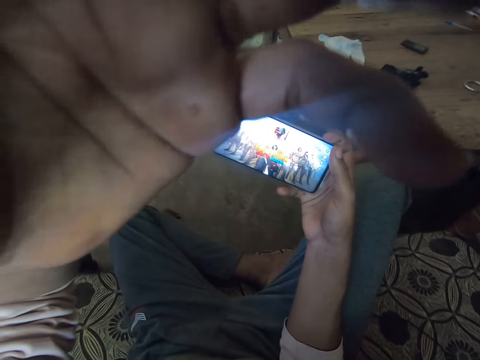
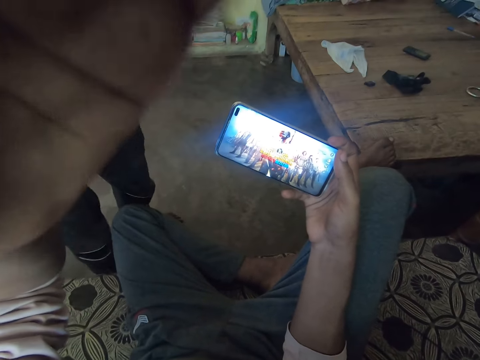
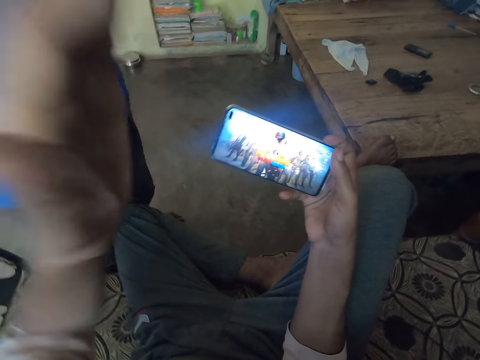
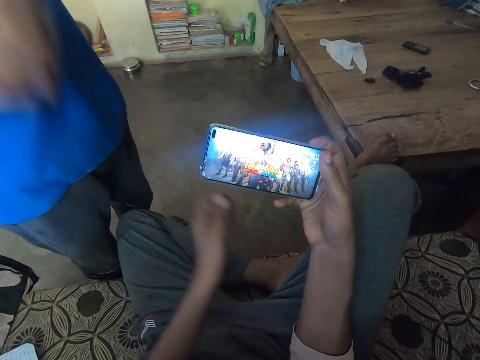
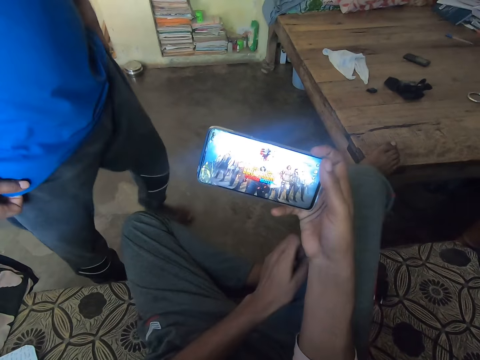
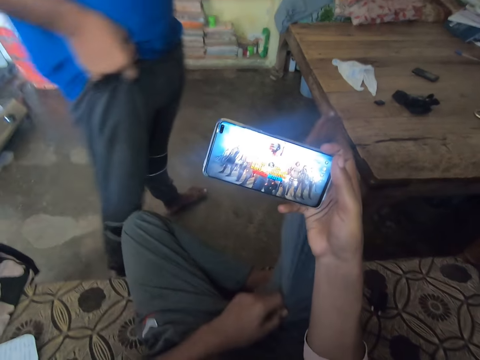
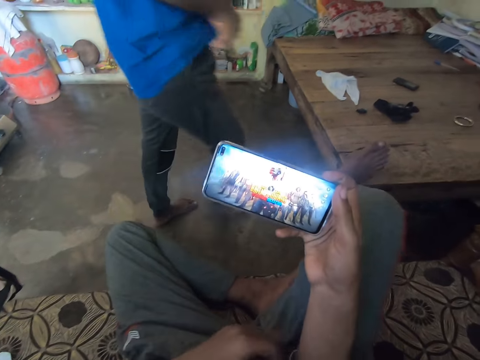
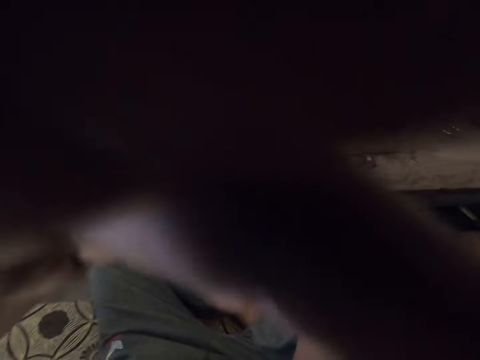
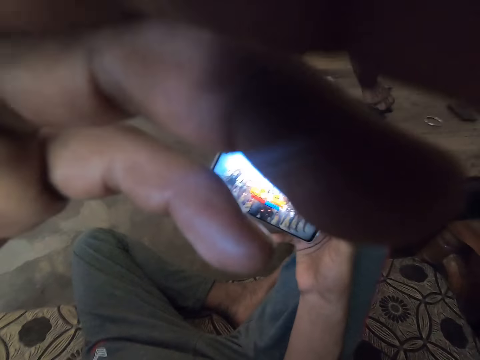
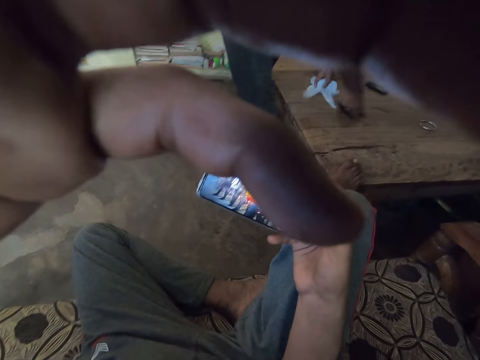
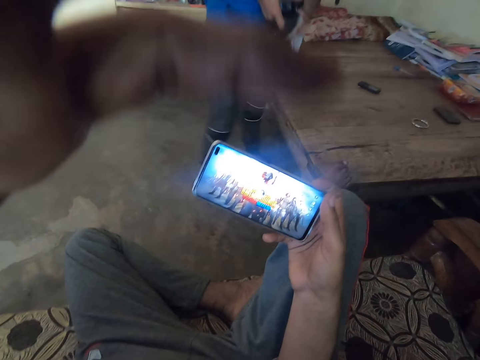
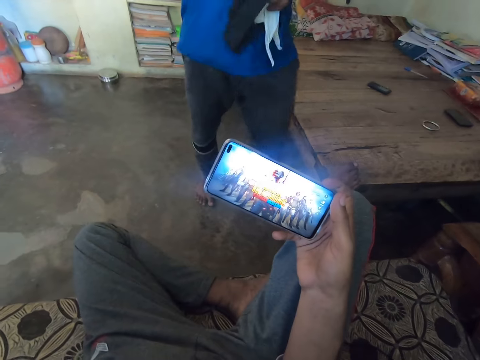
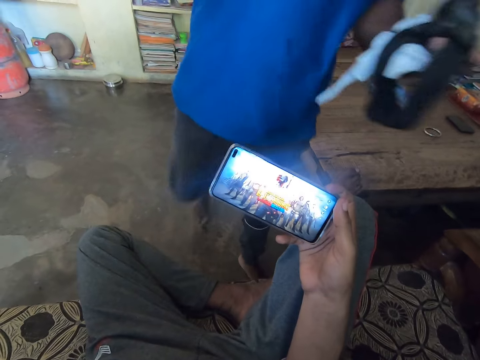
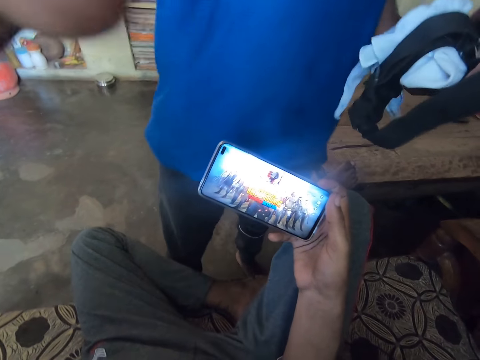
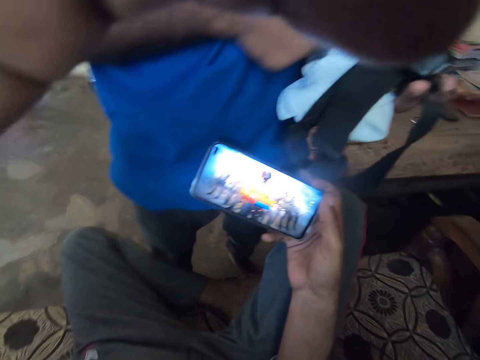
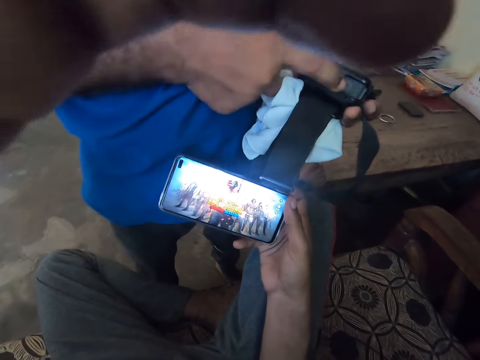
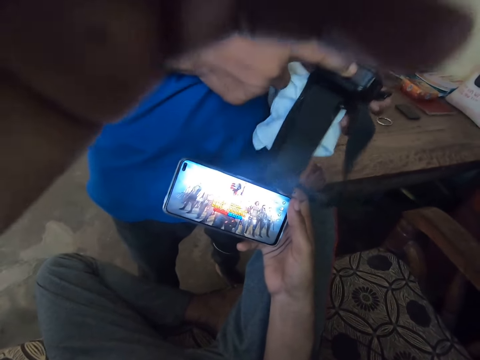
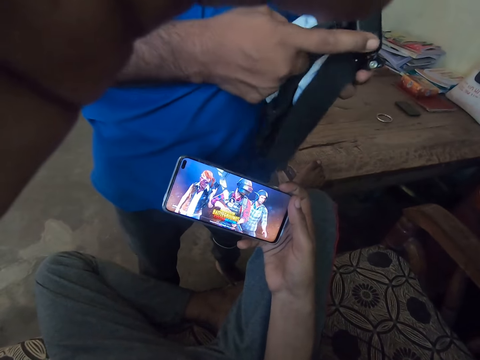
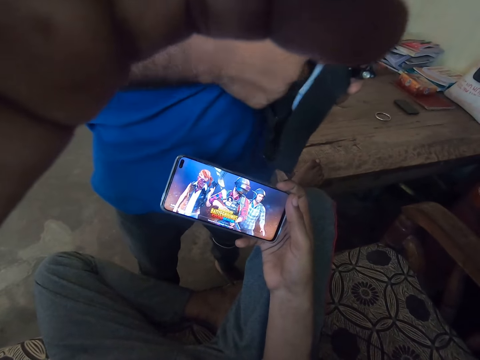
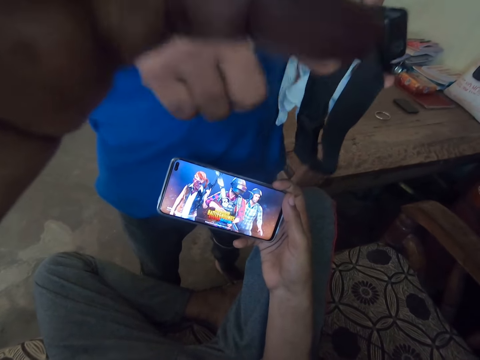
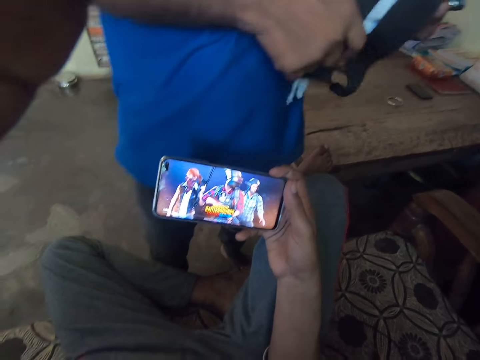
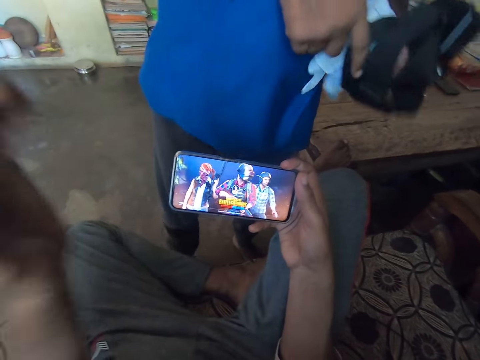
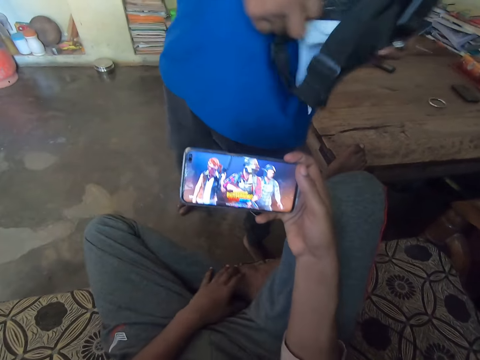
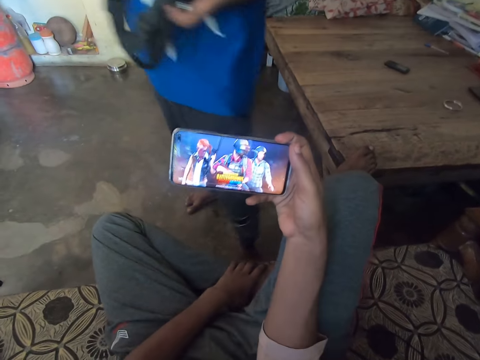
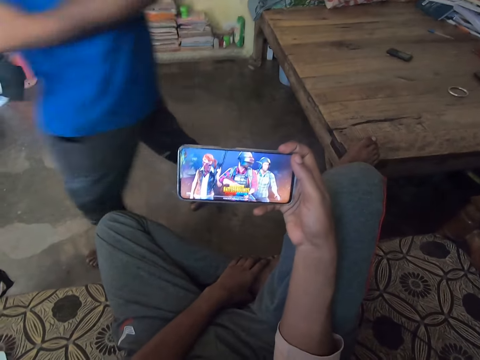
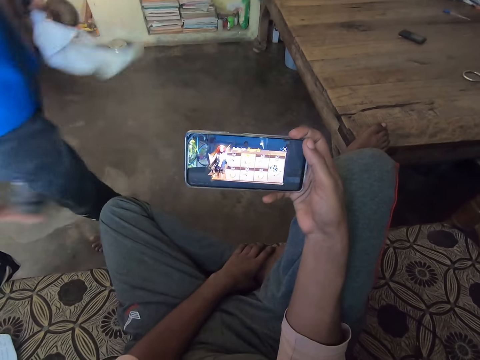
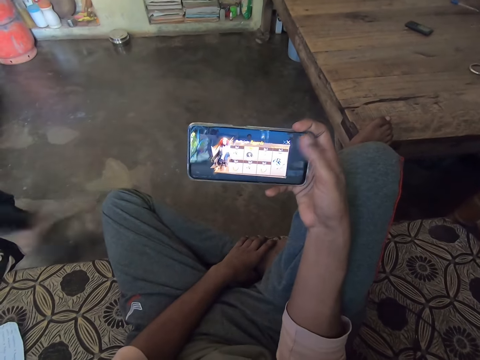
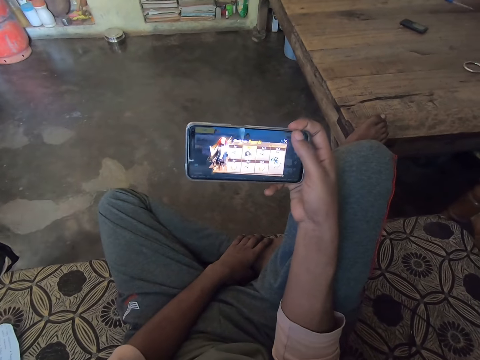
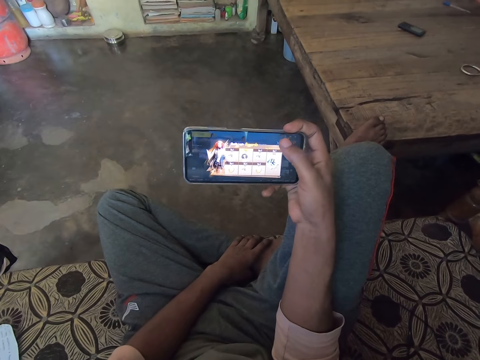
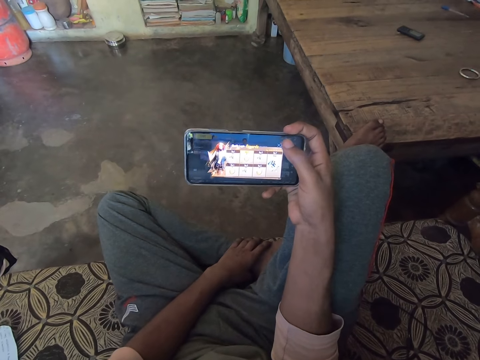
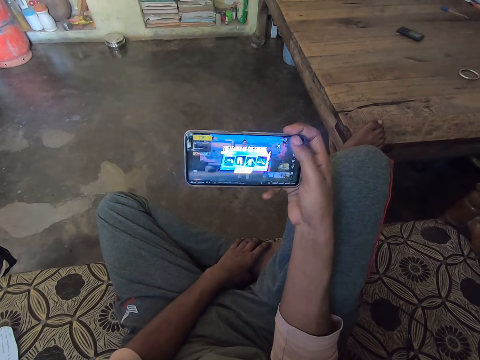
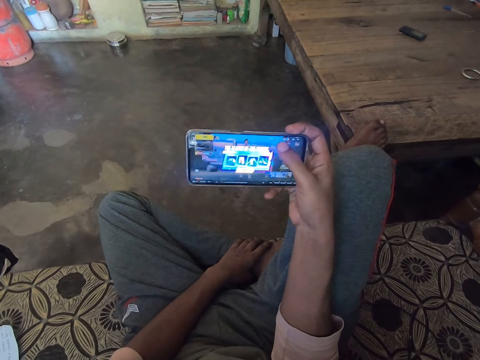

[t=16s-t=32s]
The camera wearer drops the left hand. A man drops the right hand. The camera wearer adjusts a trouser on the right leg using the left hand. The man walks towards the pallet table, picks up a bag or object on the pallet table, and picks up a handkerchief or piece of cloth on the table. The camera wearer adjusts the camera on the head using the left hand. He touches the camera on his head. The man walks towards the camera wearer, lifts the right hand towards the head of the camera wearer, stands in front of the camera wearer, and removes the right hand from the head of the camera wearer. He touches the bag with the right hand finger, adjusts the bag in the left hand, points towards the camera wearer, and holds the bag and the handkerchief with both hands. The camera wearer drops the left hand on top of the left leg from the head. The man turns from the camera wearer and walks away from the camera wearer. The camera wearer operates the smart phone with the right hand.

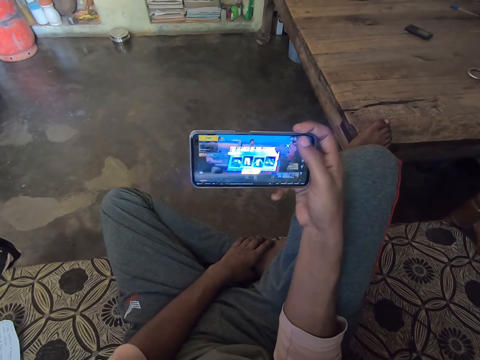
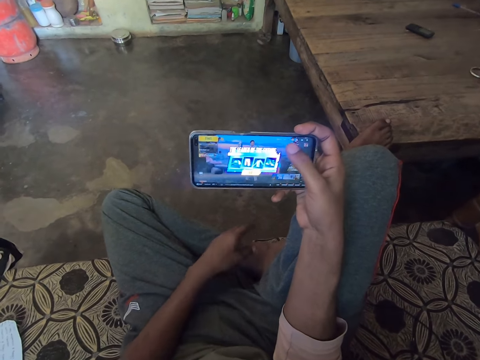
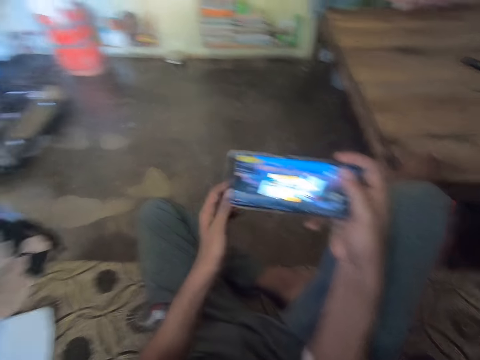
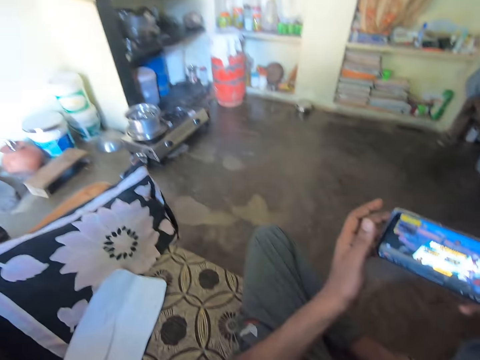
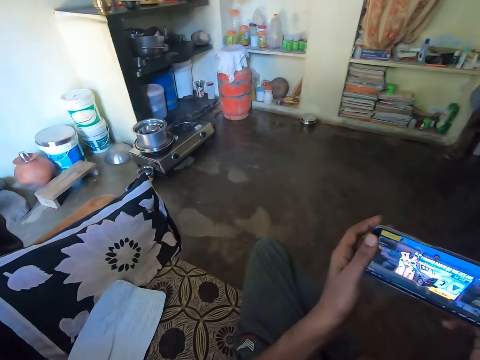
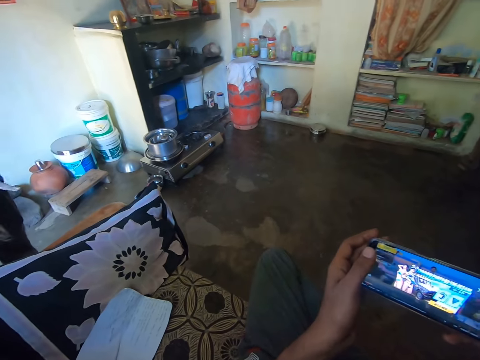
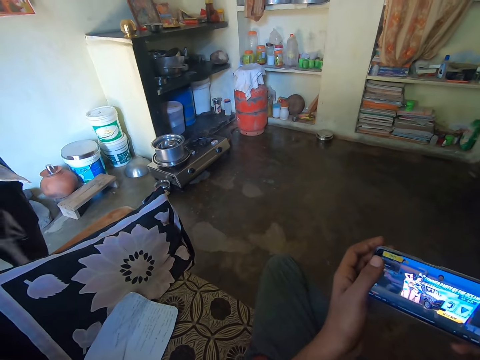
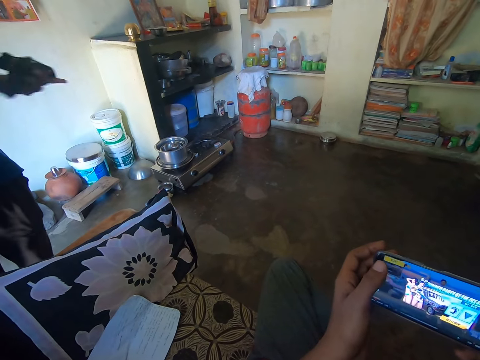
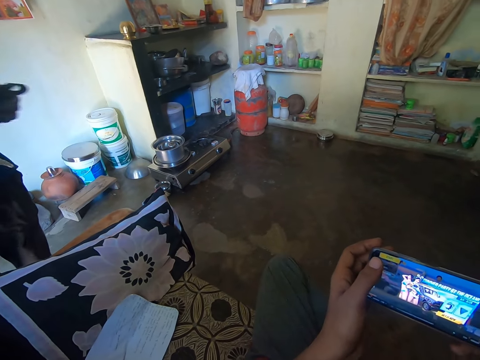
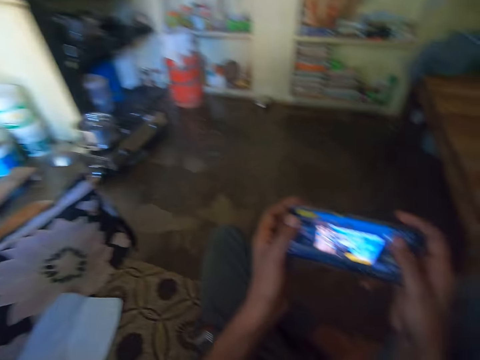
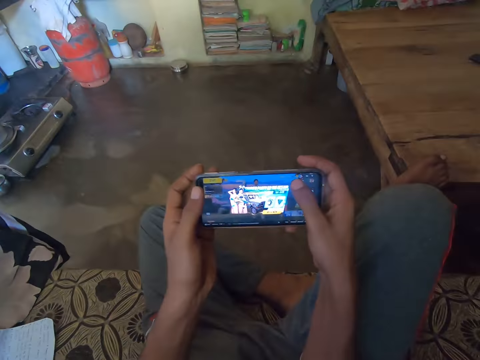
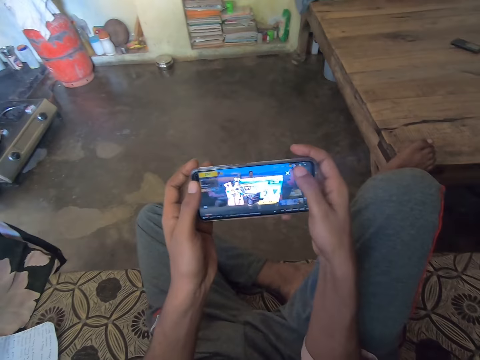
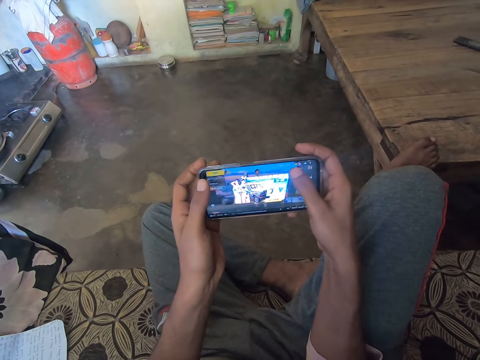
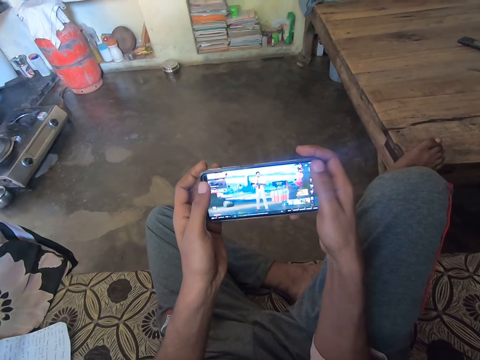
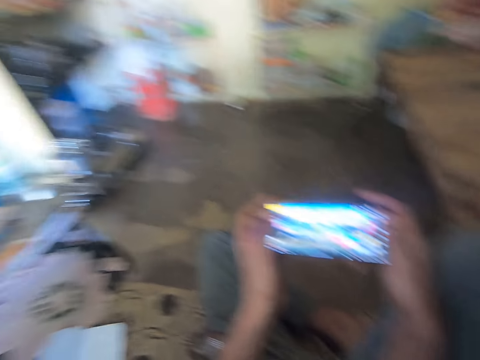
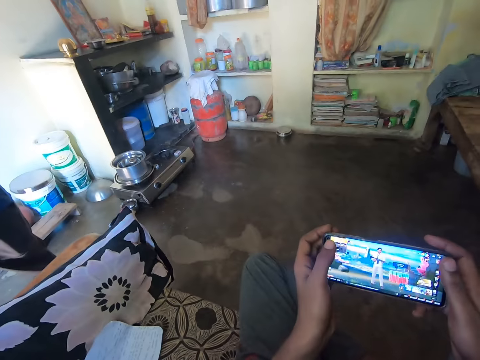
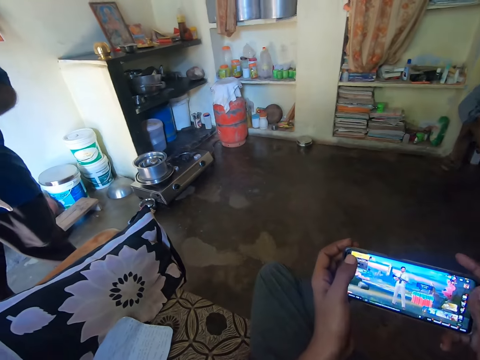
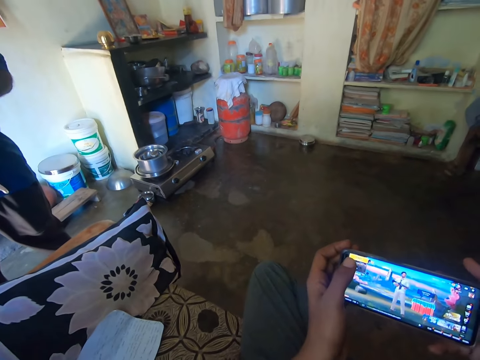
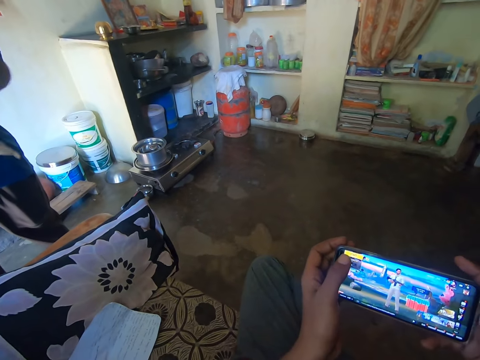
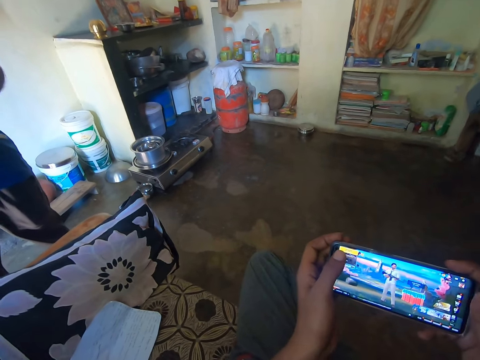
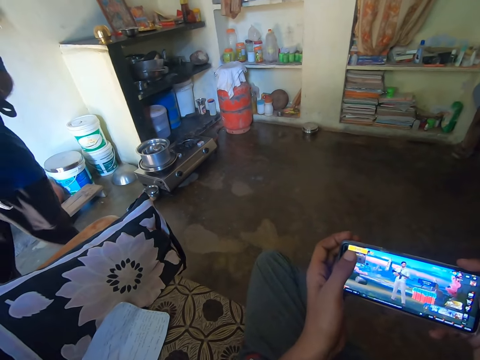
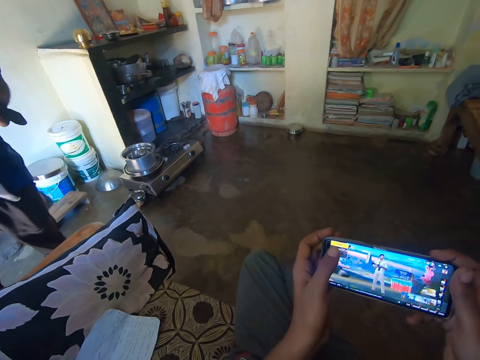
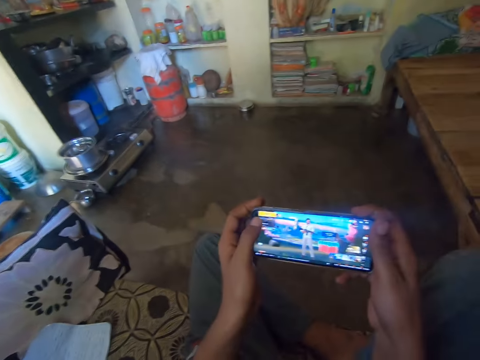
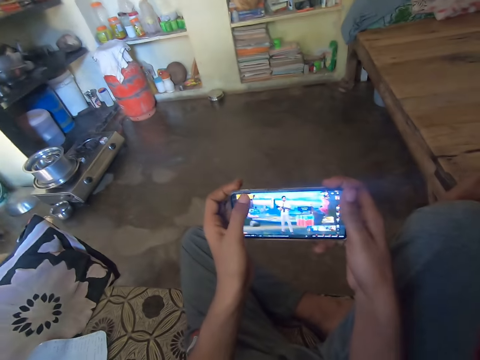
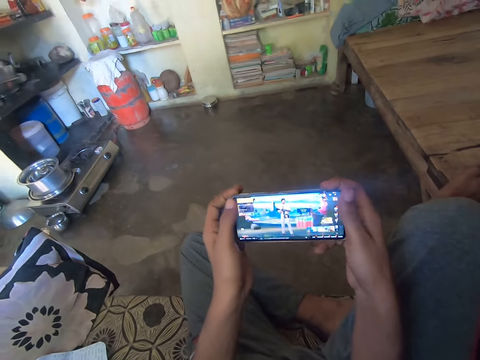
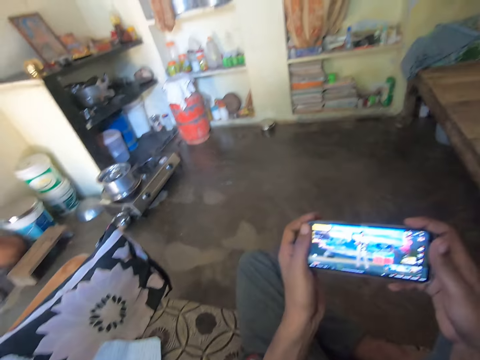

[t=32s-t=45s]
The camera wearer holds the smart phone with both hands. They look towards a person. They converse with the person. The person shakes the left hand with something. The camera wearer looks towards the smart phone and operates the smart phone. They look towards the person. They look towards the smart phone and operate the smart phone.
